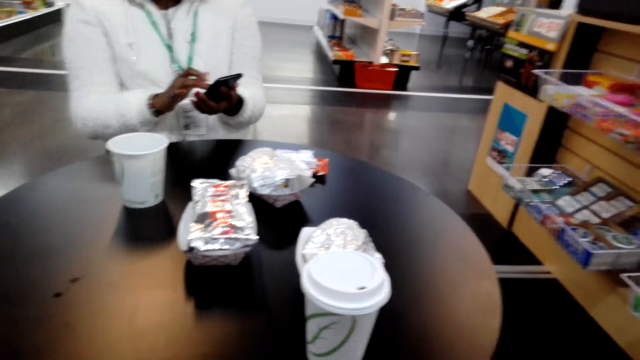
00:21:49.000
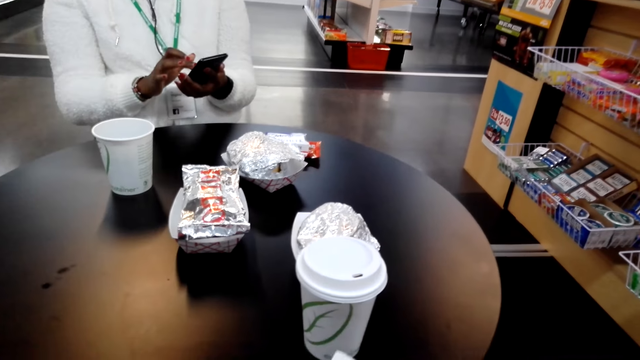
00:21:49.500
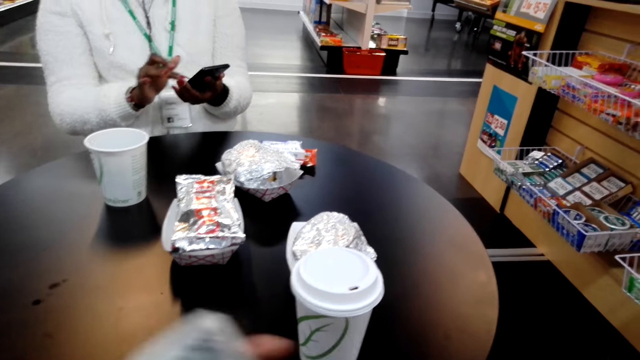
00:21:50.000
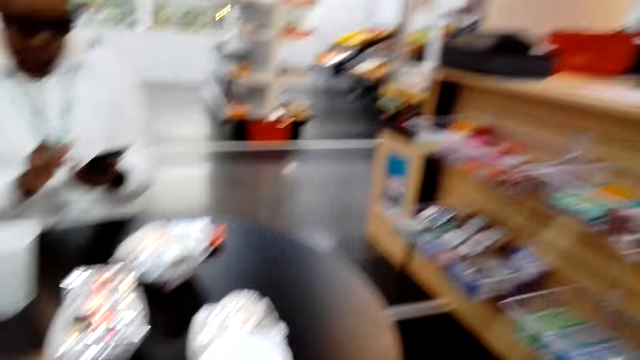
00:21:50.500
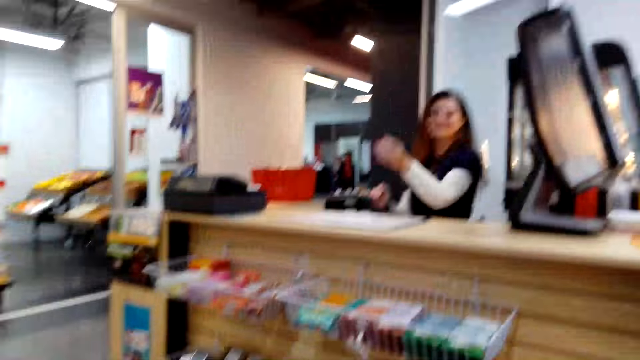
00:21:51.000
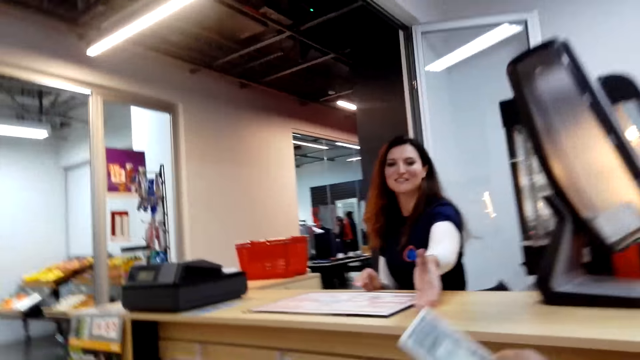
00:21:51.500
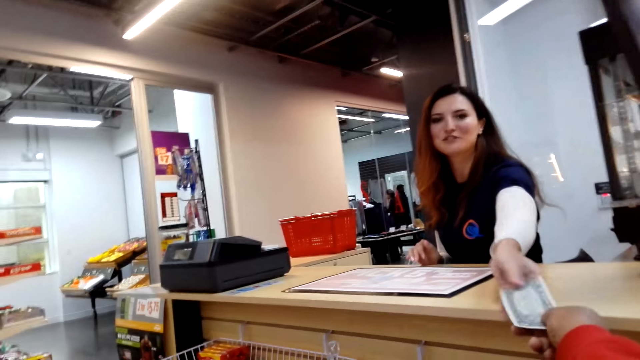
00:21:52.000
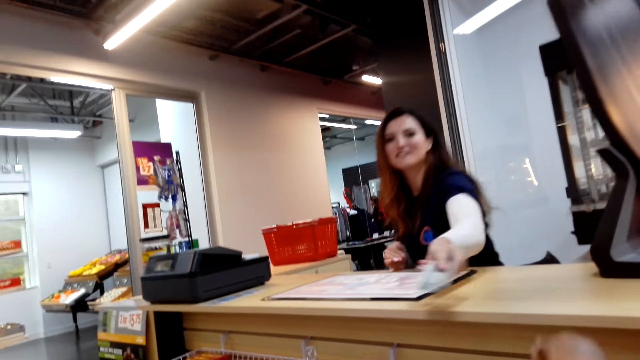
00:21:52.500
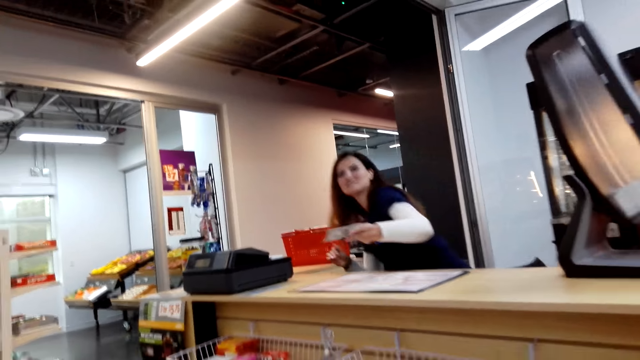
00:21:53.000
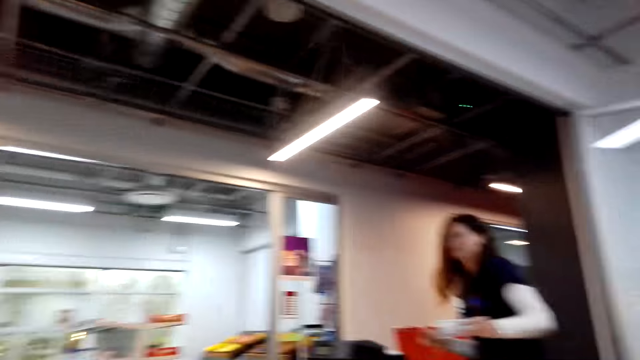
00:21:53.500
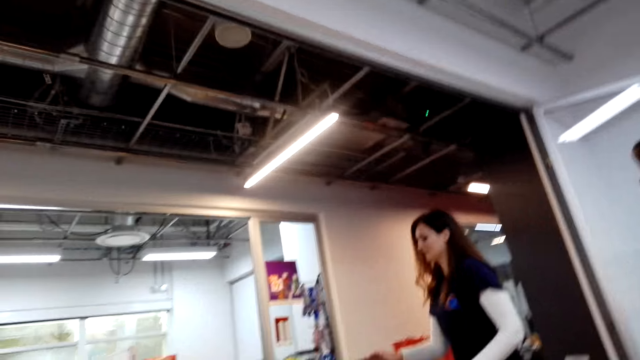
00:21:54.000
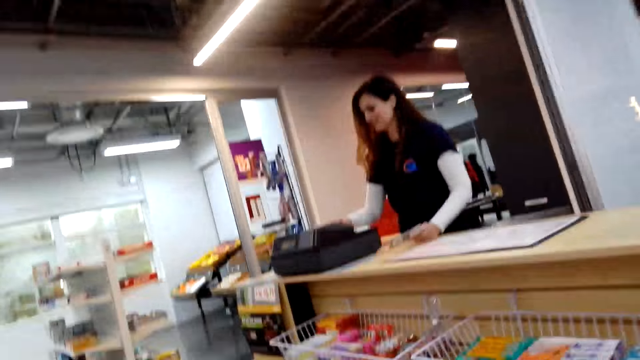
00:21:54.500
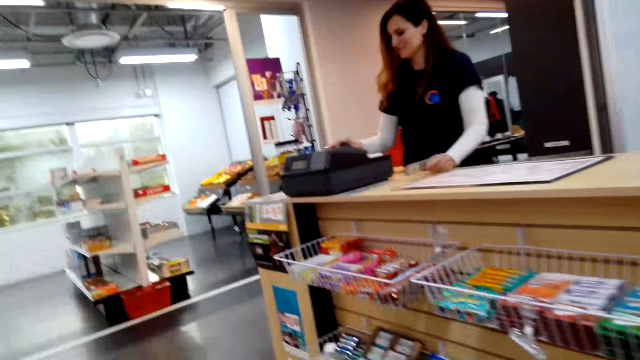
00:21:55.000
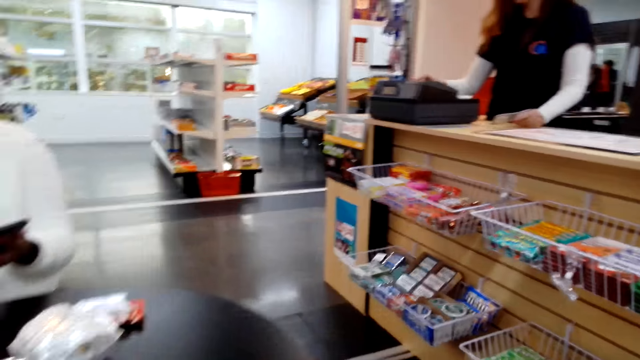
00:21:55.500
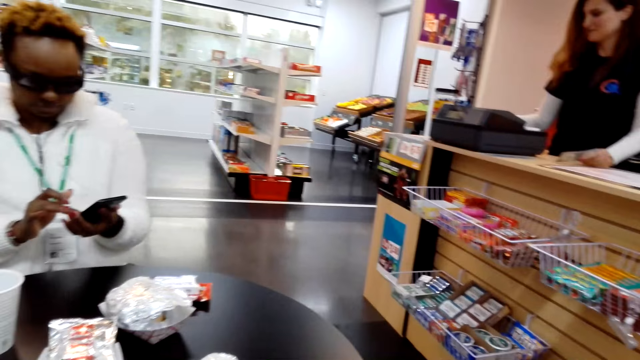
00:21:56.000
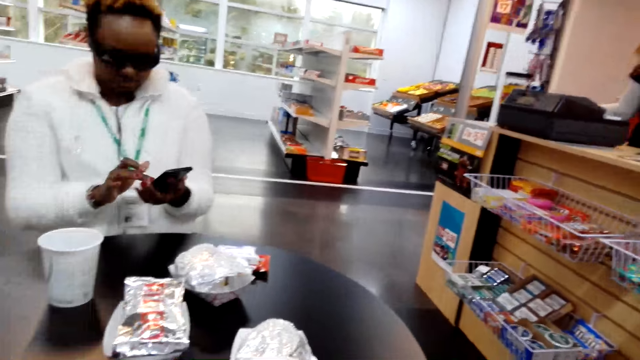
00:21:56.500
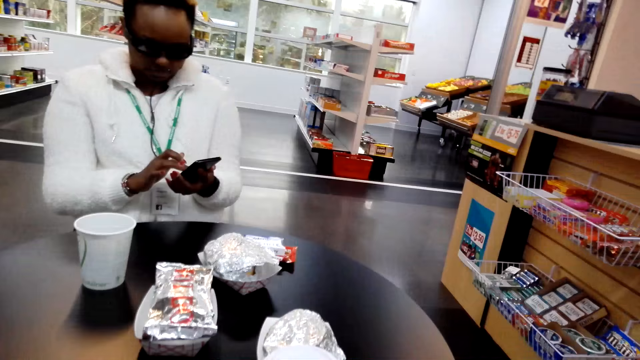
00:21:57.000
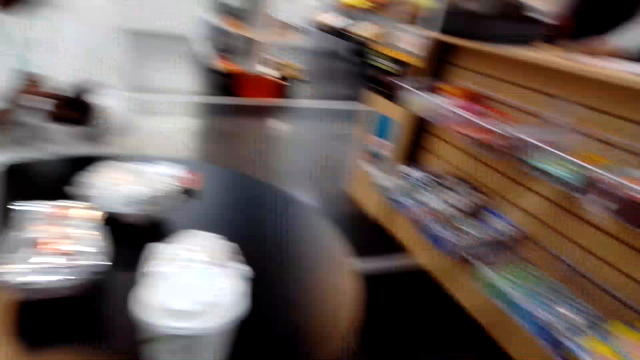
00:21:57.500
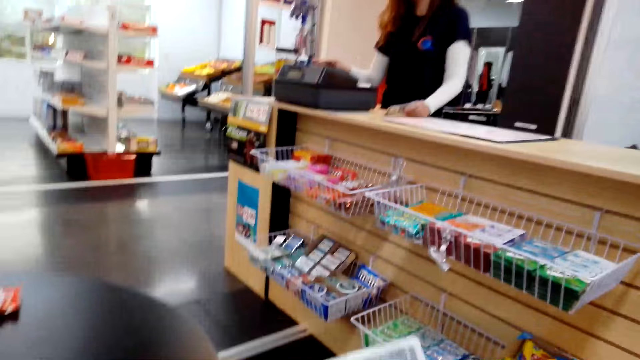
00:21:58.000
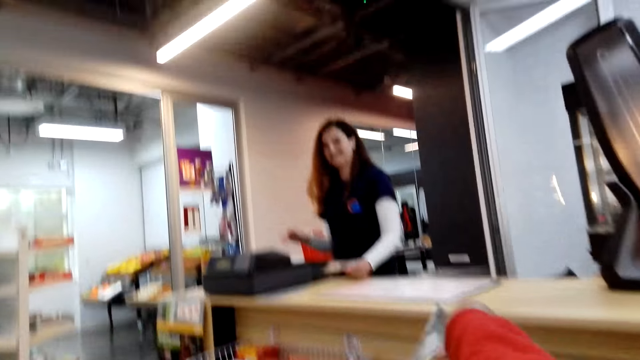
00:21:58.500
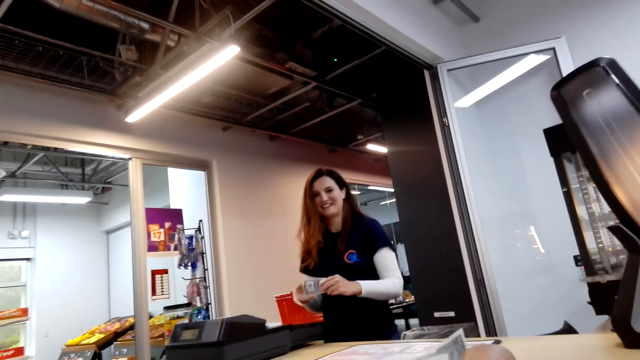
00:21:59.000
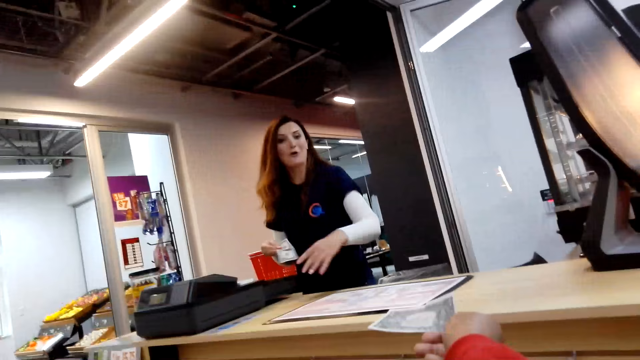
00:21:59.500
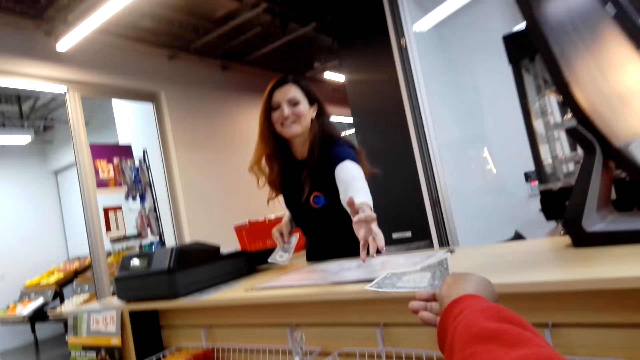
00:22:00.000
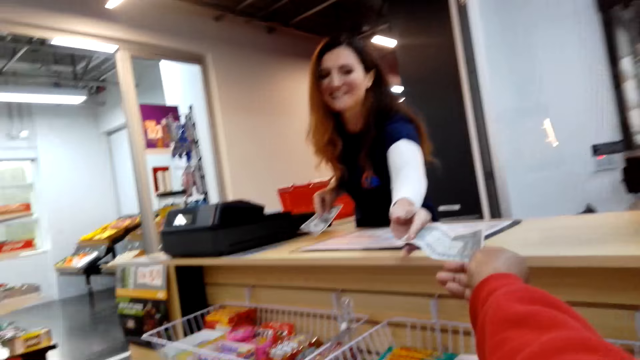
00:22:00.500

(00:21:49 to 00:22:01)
A woman uses the phone. The camera wearer gives money to another woman. The other woman itemizes the tea and calculates the price. The first woman uses the phone. The camera wearer looks around. They give the other woman a tip.

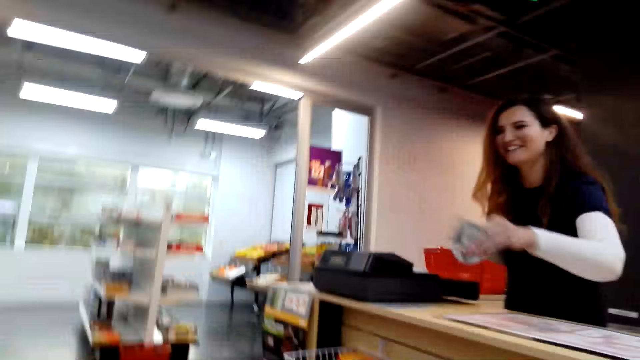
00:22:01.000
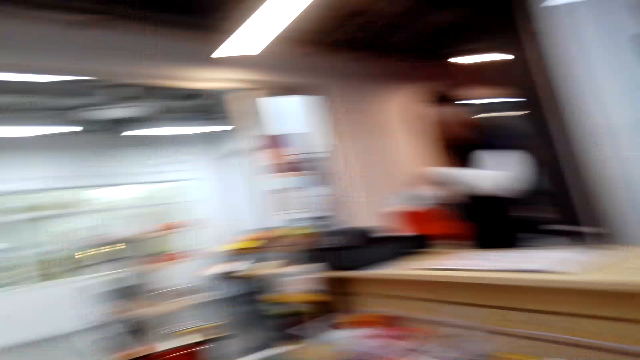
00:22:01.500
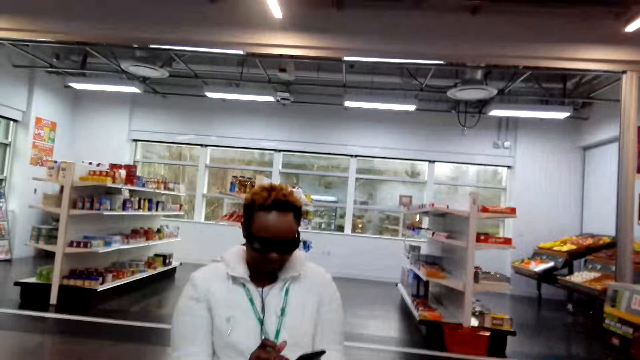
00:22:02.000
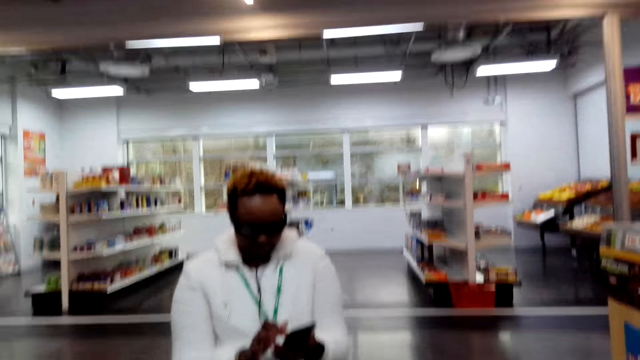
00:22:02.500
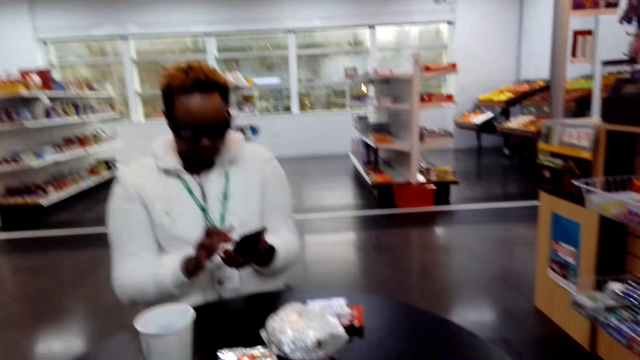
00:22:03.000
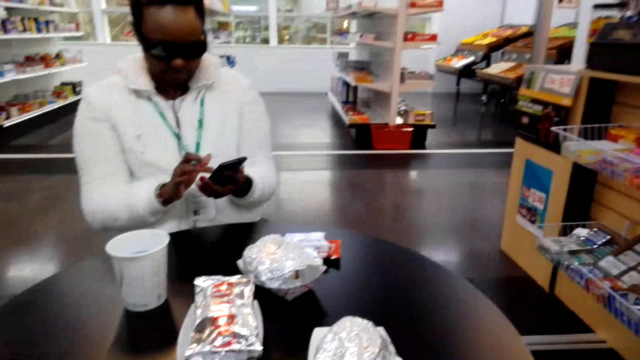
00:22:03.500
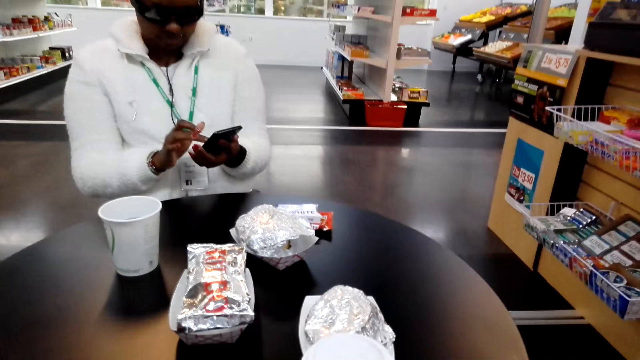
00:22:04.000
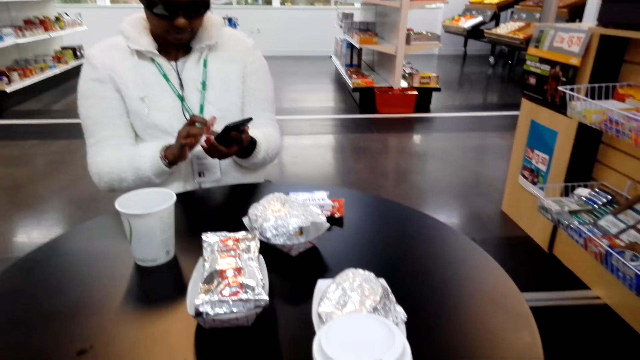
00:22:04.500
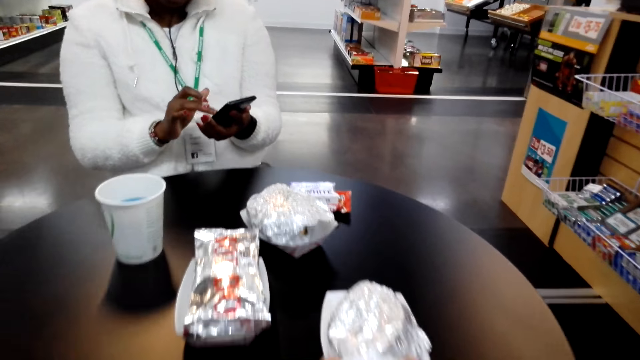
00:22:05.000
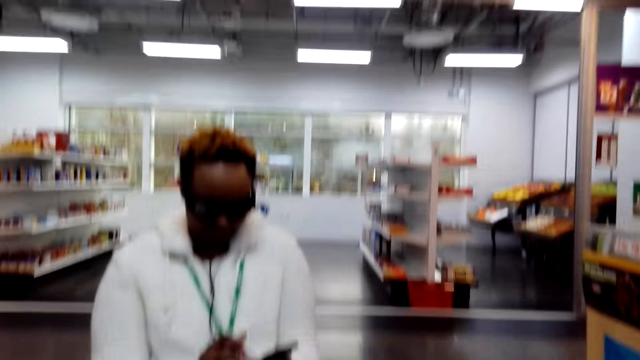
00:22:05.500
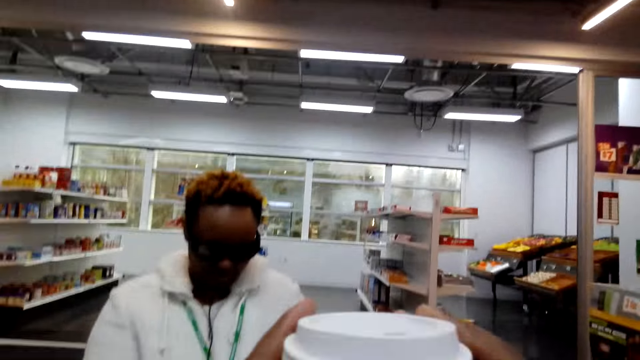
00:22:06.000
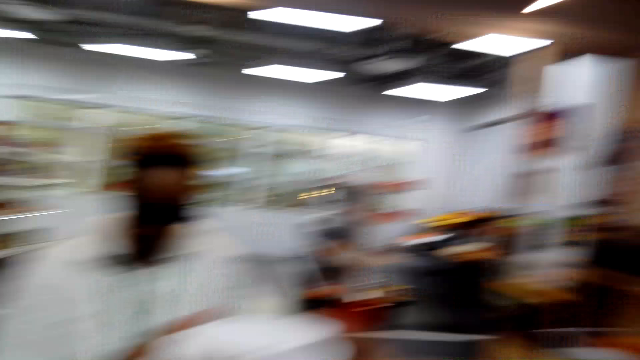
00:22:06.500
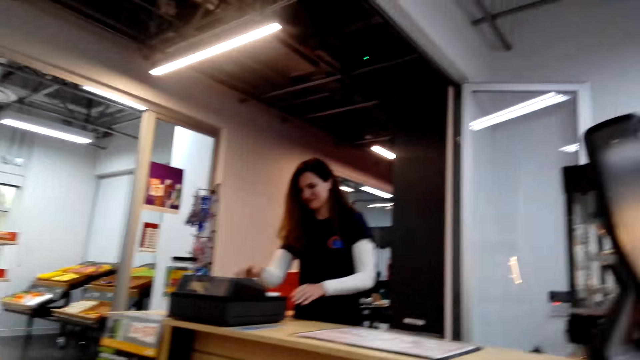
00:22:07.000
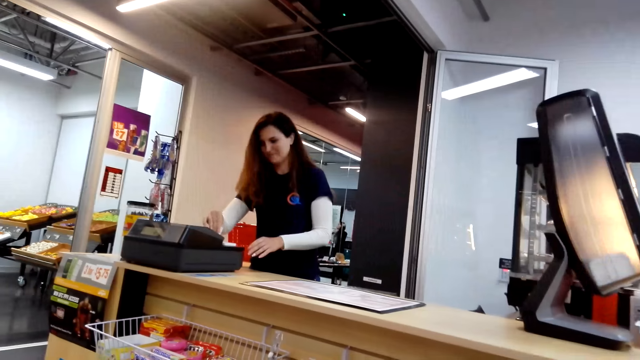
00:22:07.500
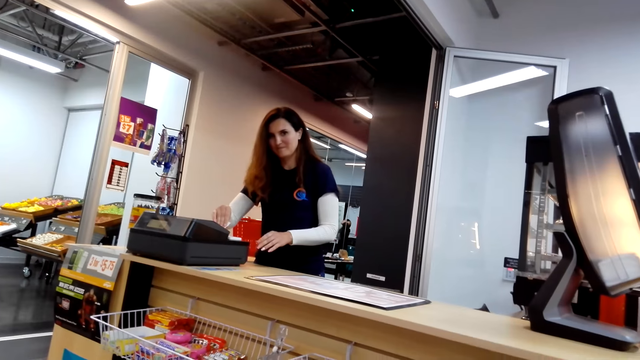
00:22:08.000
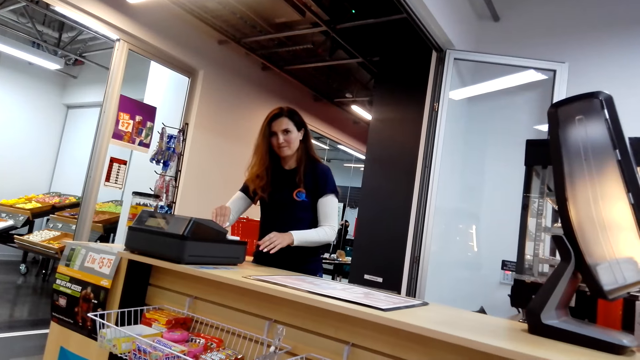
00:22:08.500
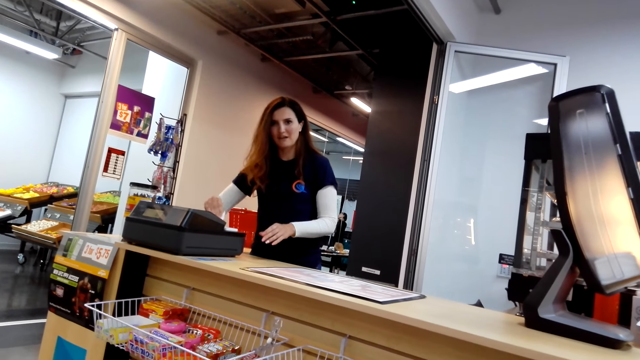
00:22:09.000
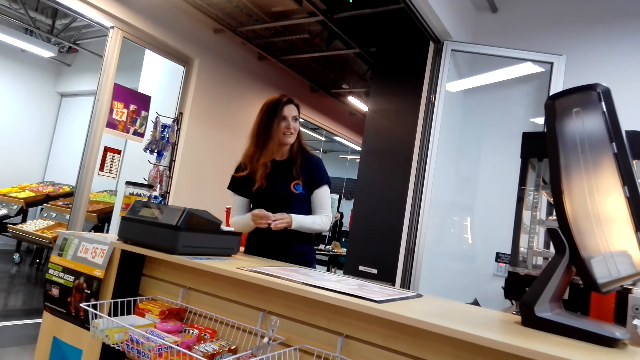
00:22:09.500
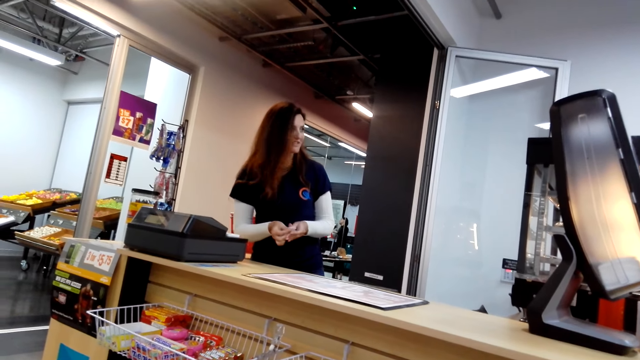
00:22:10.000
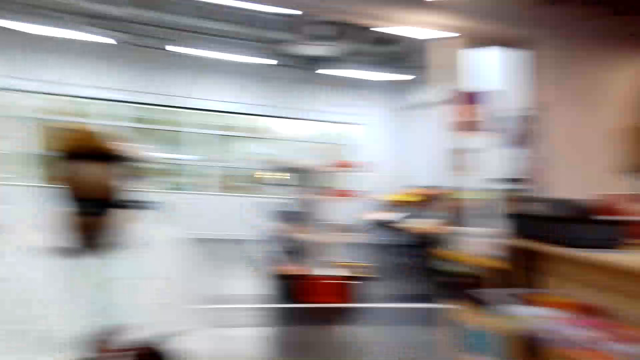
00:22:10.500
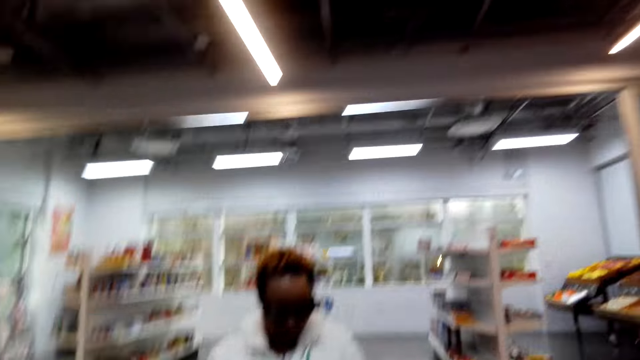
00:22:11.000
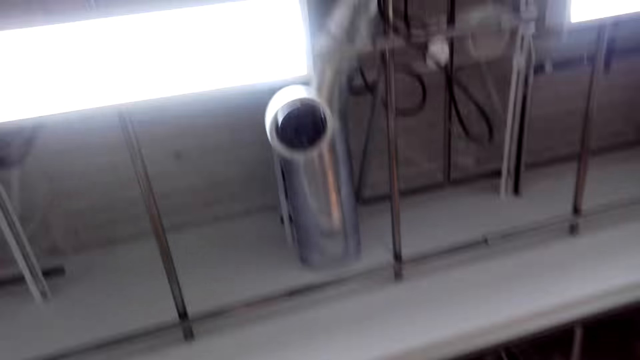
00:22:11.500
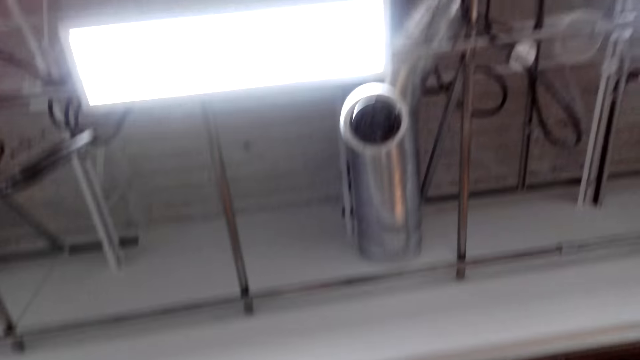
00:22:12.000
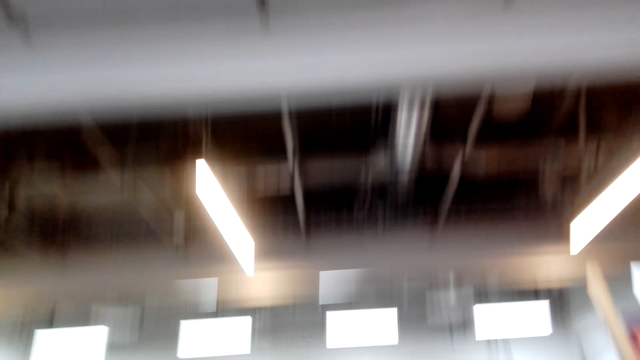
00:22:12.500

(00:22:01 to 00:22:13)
A woman operates her phone. The camera wearer takes the cup. They hold the cup. They look around. Another woman takes a receipt. The camera wearer looks around again.
